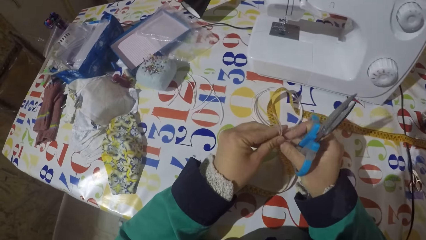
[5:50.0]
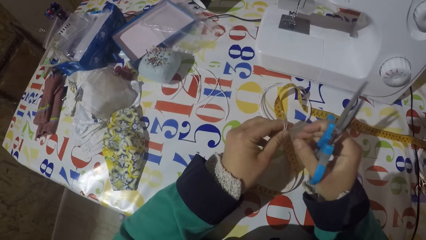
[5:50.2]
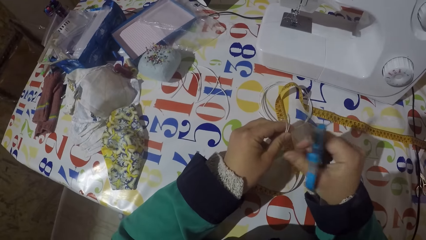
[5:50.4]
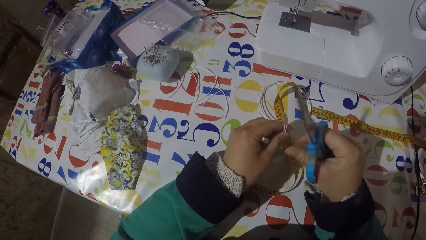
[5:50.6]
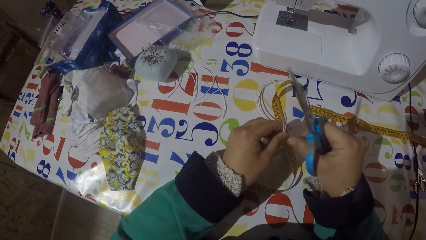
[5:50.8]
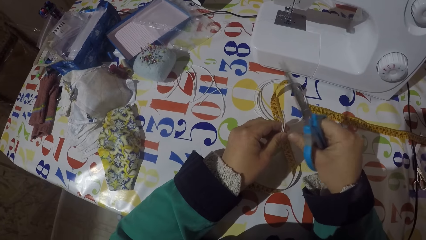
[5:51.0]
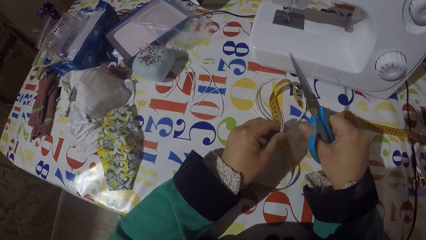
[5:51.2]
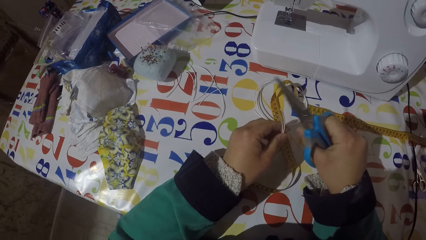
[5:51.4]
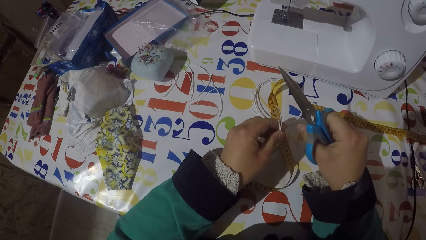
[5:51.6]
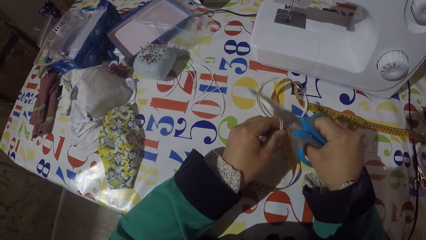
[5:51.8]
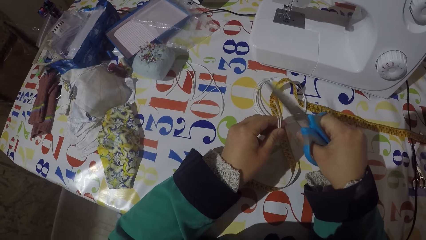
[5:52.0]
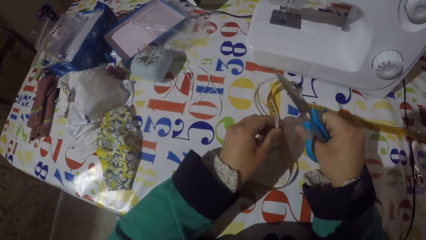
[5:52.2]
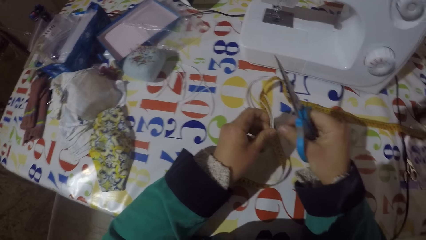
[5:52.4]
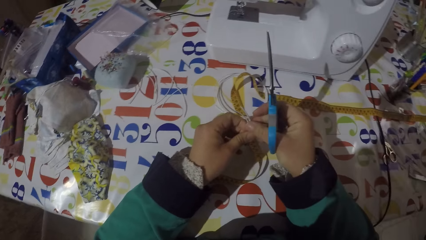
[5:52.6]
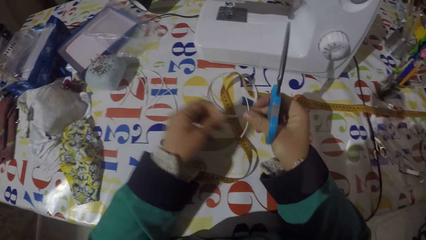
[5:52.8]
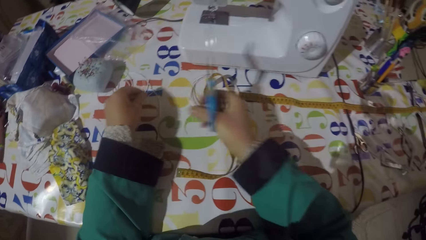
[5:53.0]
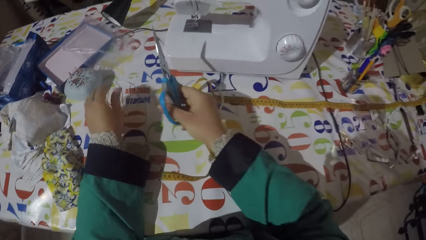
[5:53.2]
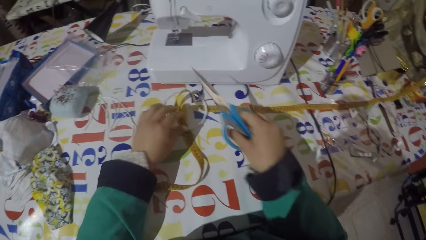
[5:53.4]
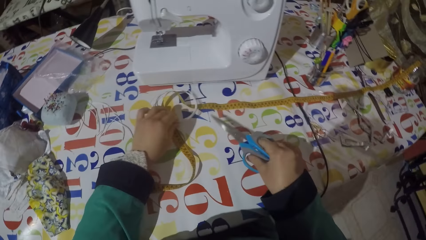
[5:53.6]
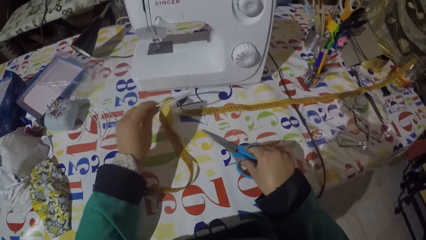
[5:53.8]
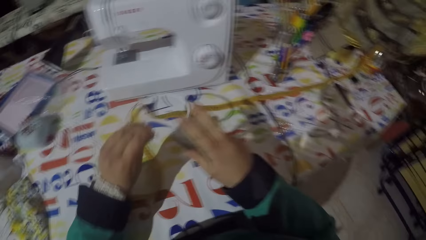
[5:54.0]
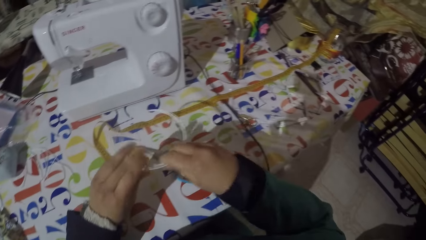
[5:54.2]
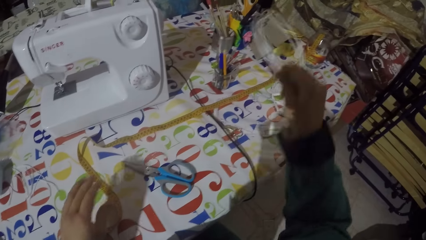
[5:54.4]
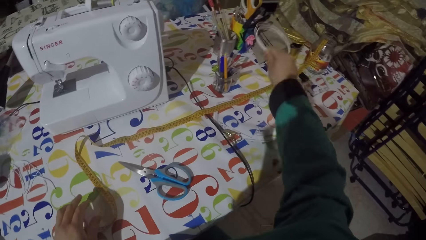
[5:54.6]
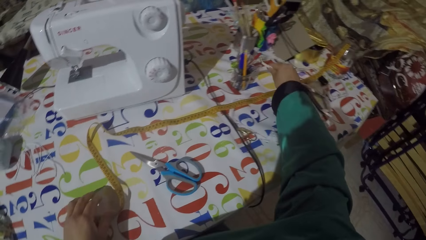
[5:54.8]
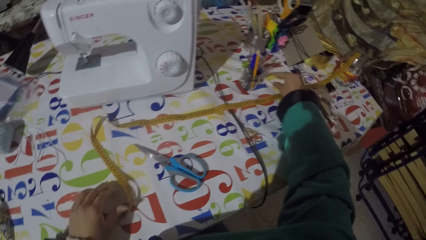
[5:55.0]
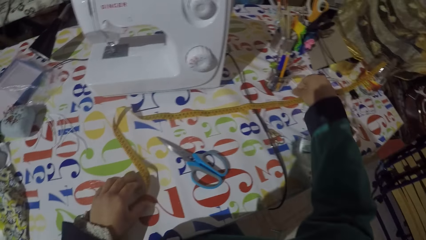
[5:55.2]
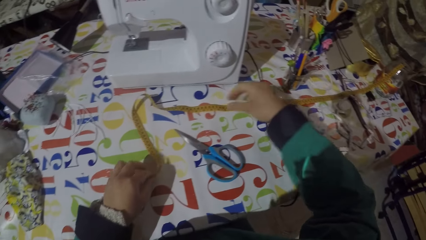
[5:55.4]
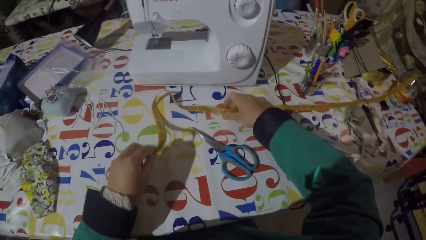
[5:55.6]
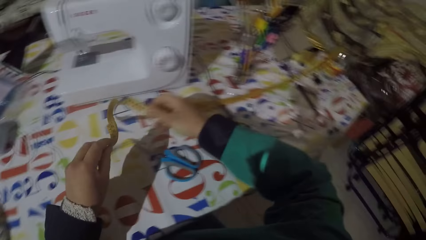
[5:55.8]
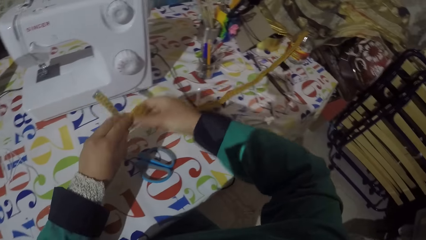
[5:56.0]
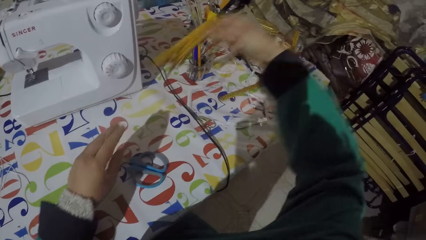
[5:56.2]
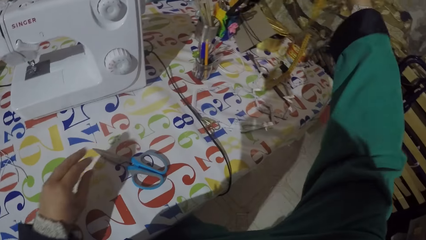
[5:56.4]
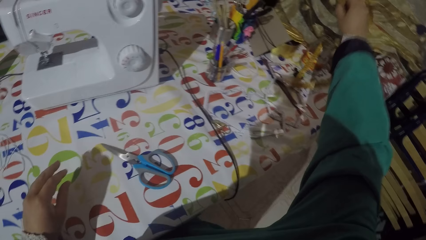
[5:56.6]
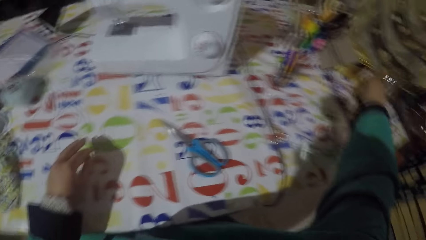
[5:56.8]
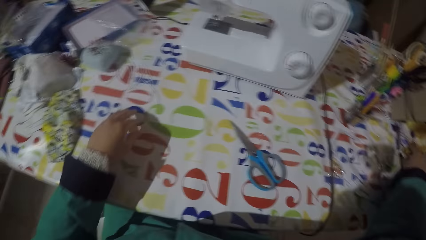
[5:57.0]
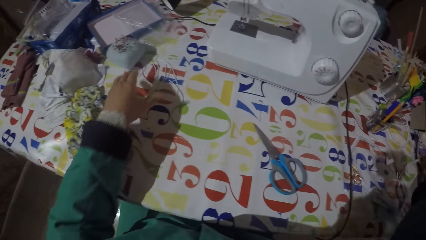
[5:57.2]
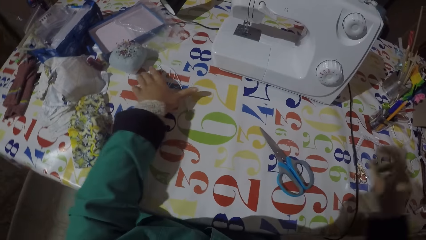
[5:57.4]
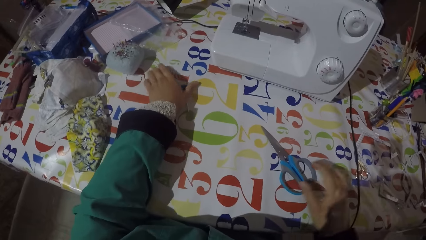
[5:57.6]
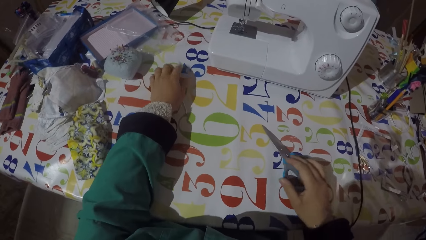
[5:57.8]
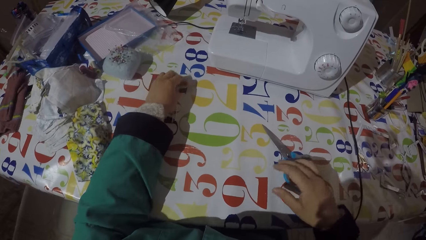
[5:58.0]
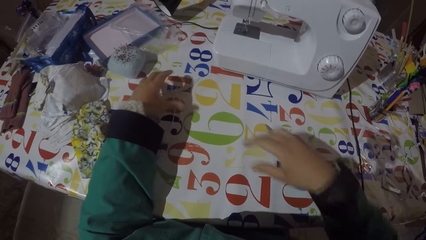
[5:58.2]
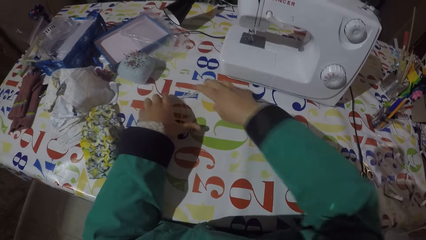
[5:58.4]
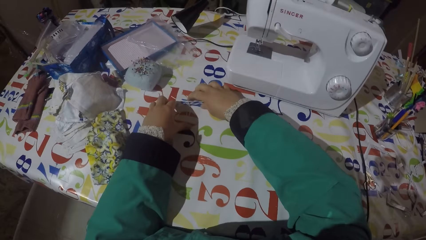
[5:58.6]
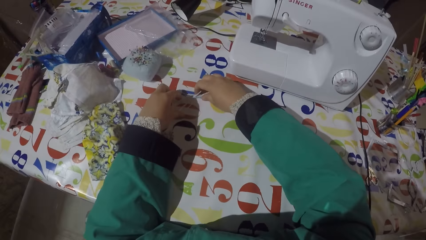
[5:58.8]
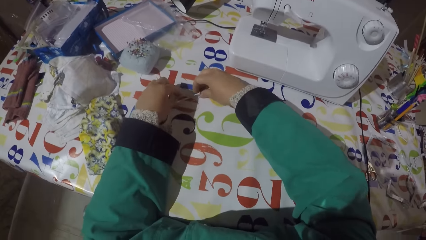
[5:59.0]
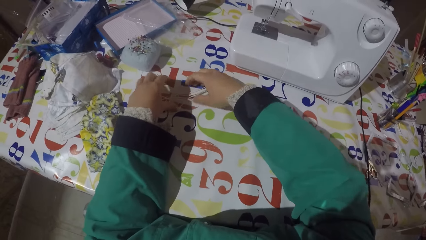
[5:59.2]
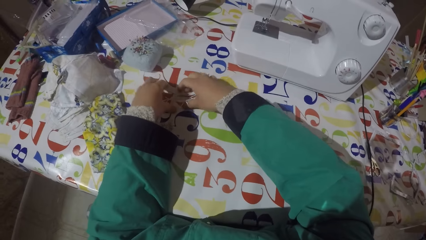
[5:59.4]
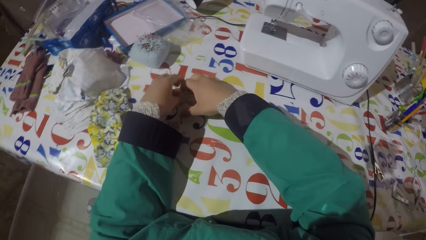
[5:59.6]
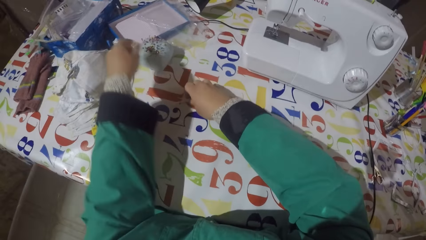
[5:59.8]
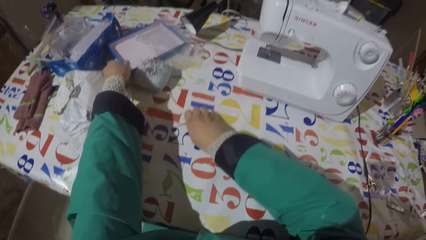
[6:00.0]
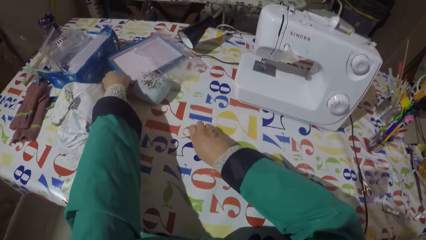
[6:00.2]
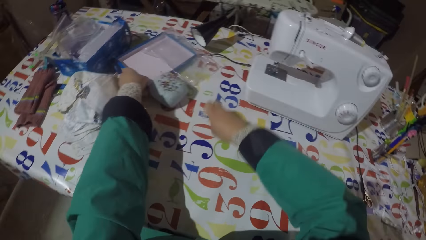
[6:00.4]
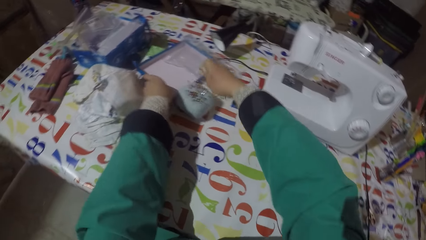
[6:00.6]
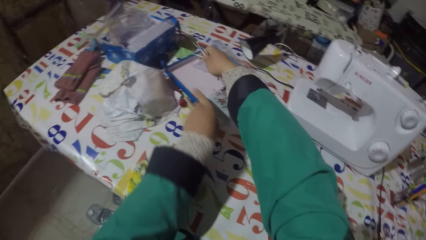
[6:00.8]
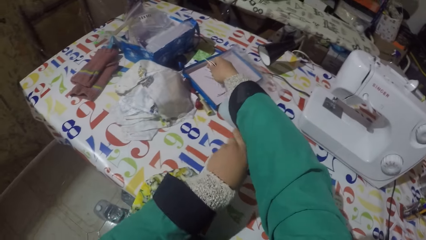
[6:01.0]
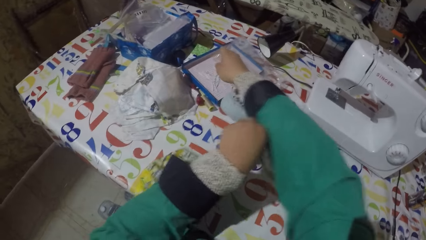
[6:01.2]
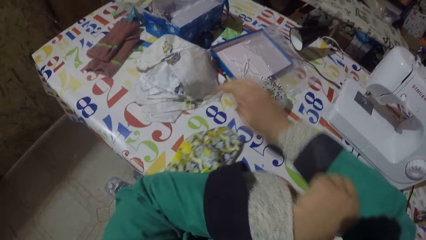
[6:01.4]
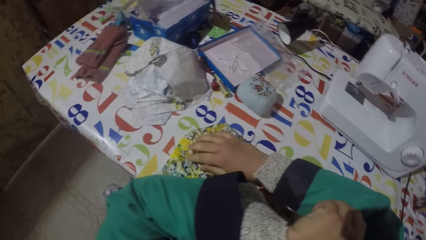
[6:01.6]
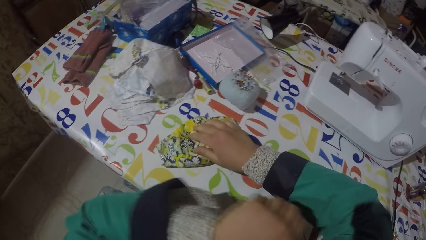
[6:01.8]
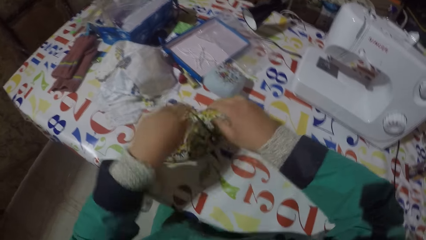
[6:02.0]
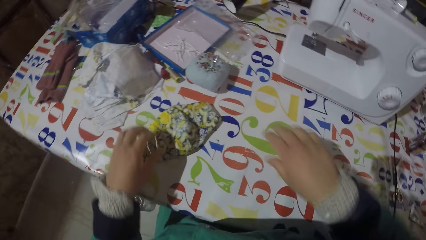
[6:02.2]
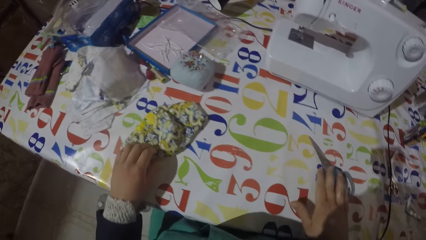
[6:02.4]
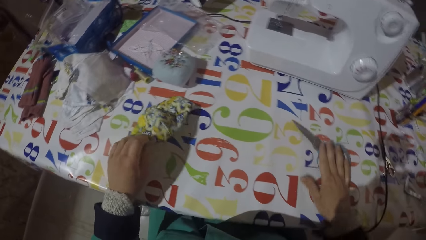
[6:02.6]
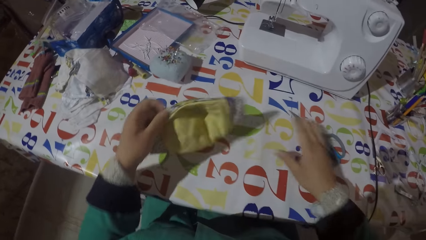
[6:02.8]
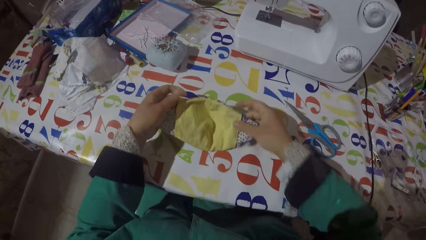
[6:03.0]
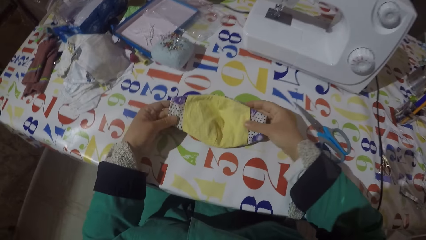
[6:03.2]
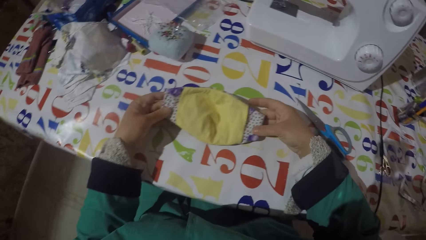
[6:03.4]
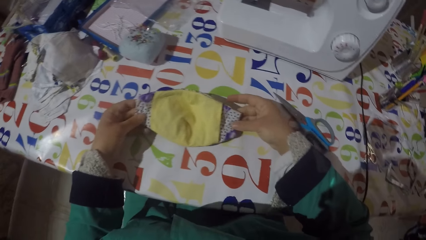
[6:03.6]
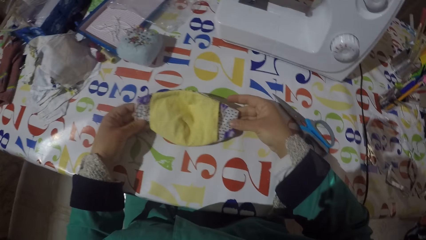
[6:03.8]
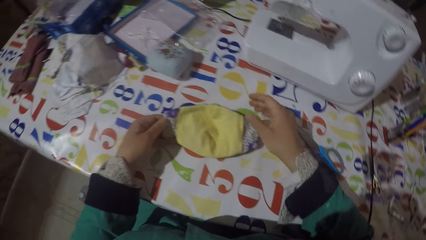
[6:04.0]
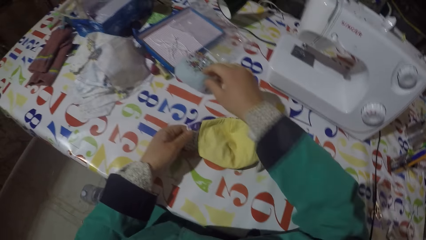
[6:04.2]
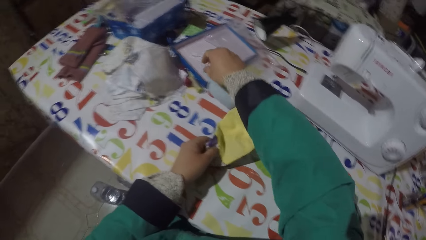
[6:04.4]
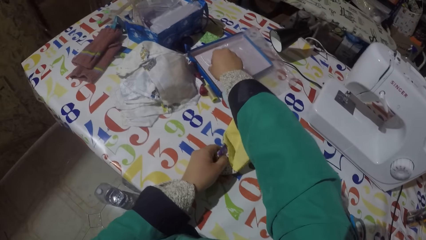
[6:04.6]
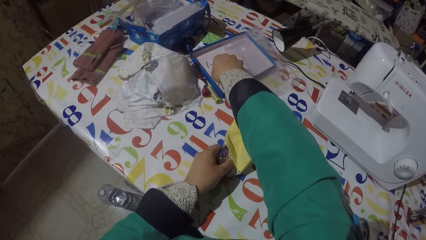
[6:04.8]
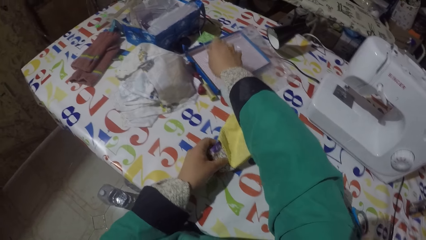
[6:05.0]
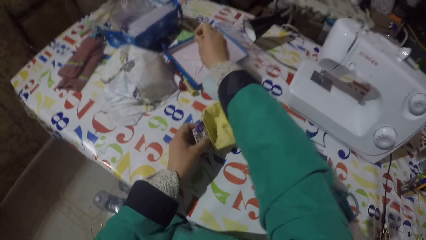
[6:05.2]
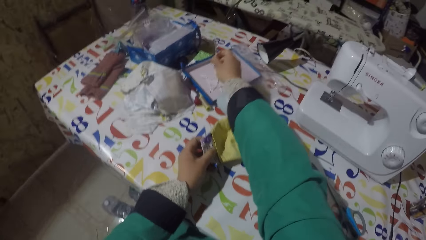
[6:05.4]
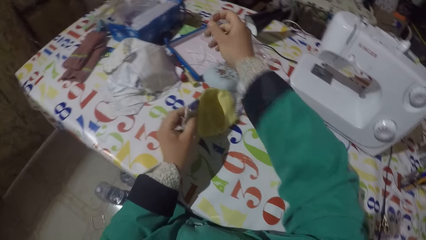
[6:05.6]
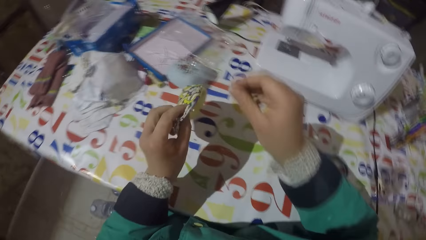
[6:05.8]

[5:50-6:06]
The camera wearer shakes his right hand. He counts strips, holds a strip and holds a pair of scissors. He puts the pieces of wire or strips on the table. He holds the pair of scissors. He puts the scissors on the table. He picks up a wire from the table. He puts the wire on the table. He moves a tape measure. He picks up the tape measure from the table. He puts the tape measure on the table. He collects the strips. He moves the pieces of wire on the table. He moves a box on the table. He holds the strips. He picks up pieces of wire from the table. He puts the pieces of wire on the box. He moves a piece of garment on the table. He moves the scissors on the table. He picks up a piece of garment or cloth from the table. He holds the piece of cloth. He picks up a piece of wire from the box.
